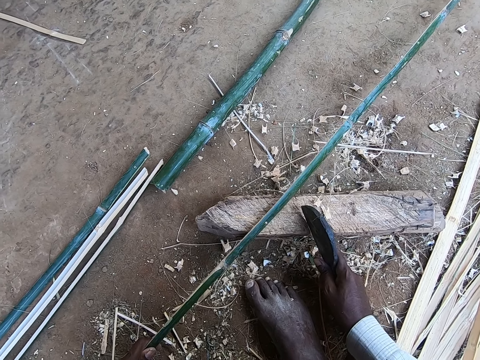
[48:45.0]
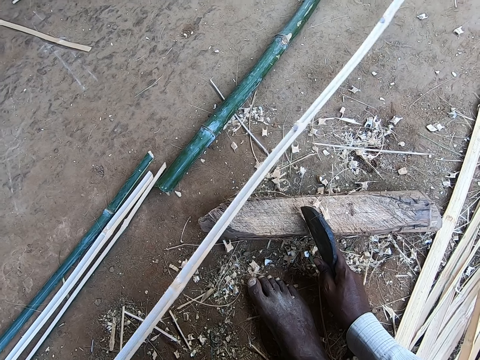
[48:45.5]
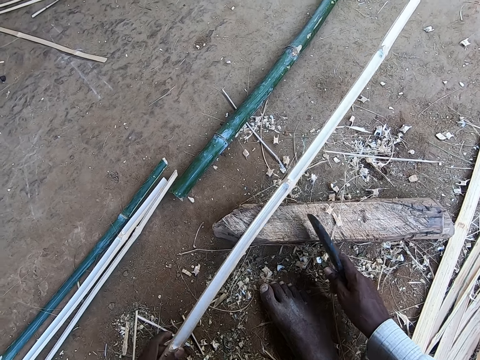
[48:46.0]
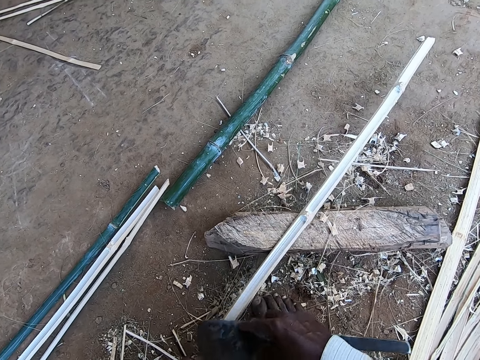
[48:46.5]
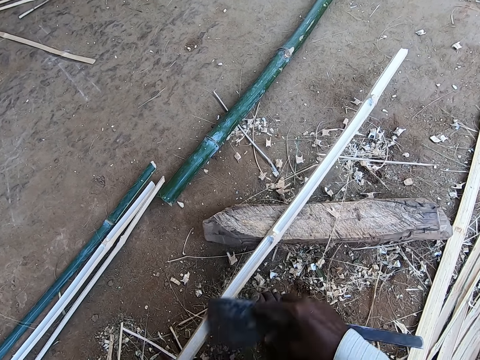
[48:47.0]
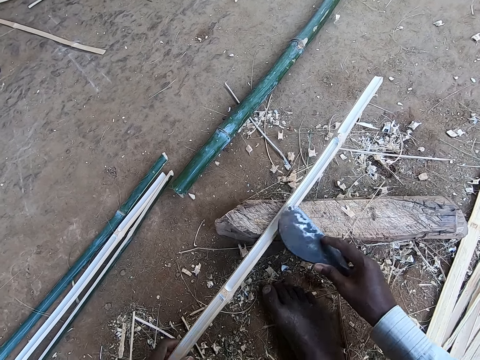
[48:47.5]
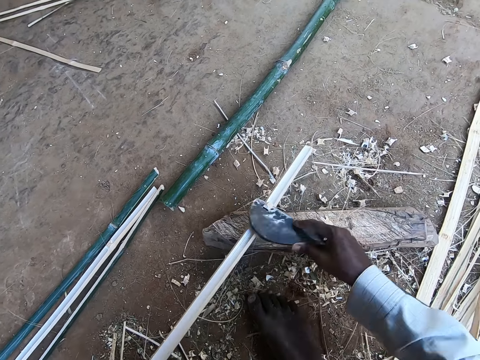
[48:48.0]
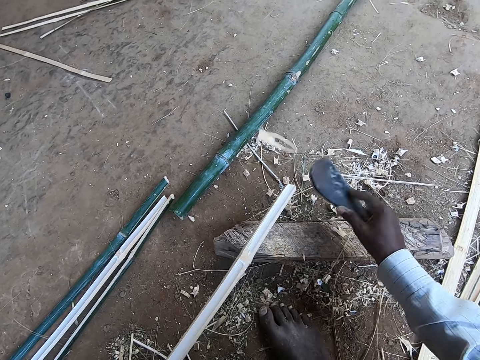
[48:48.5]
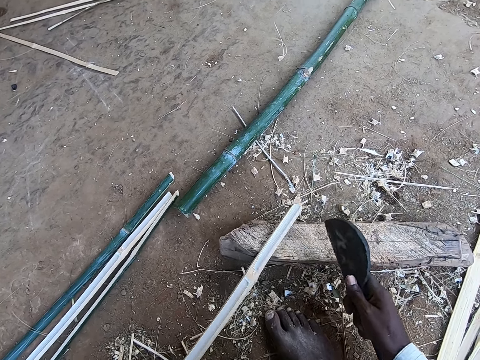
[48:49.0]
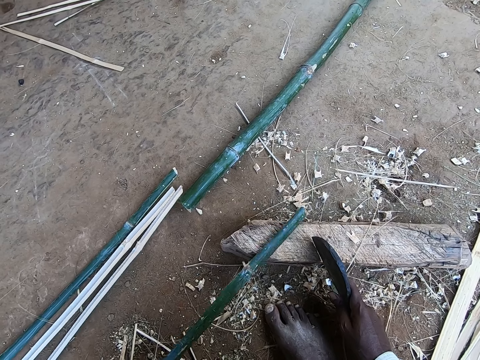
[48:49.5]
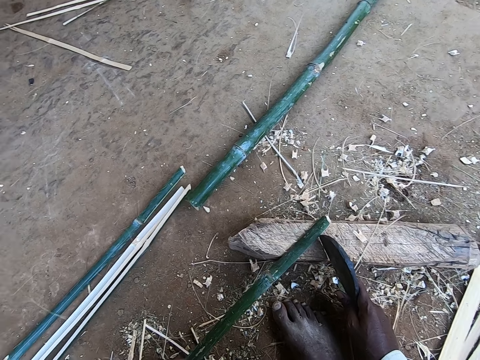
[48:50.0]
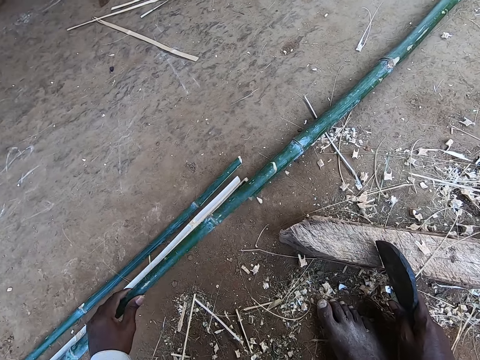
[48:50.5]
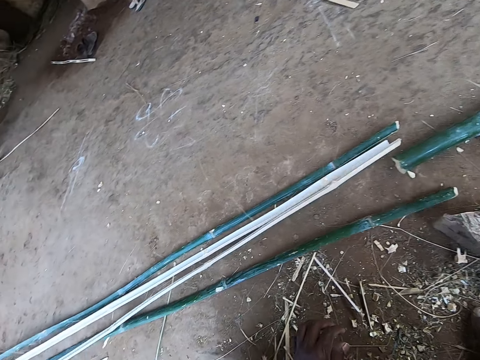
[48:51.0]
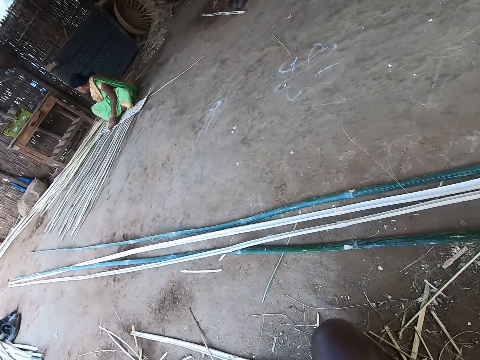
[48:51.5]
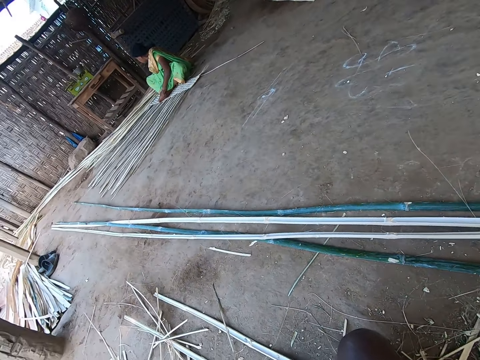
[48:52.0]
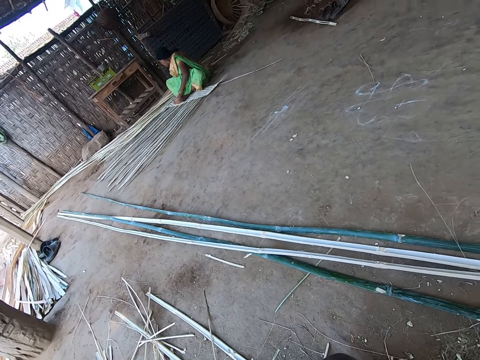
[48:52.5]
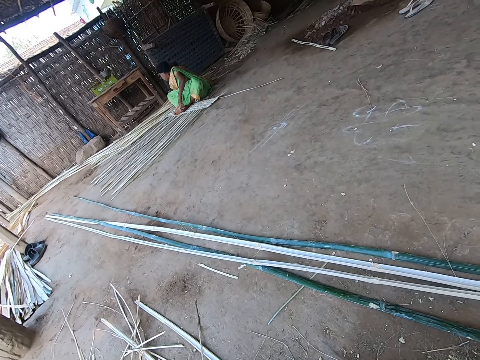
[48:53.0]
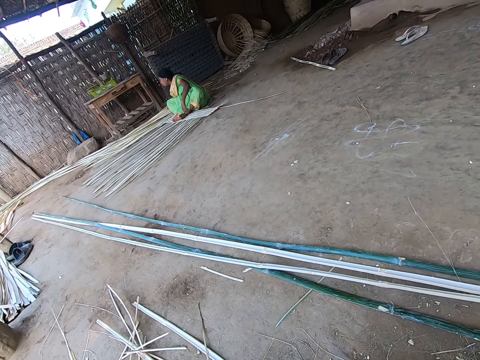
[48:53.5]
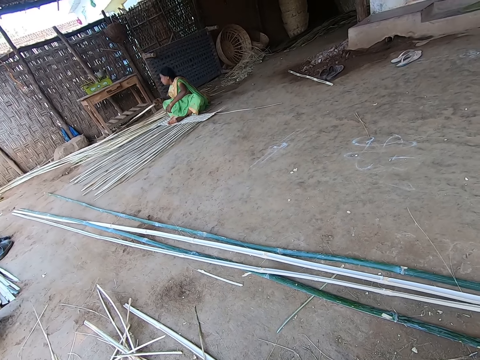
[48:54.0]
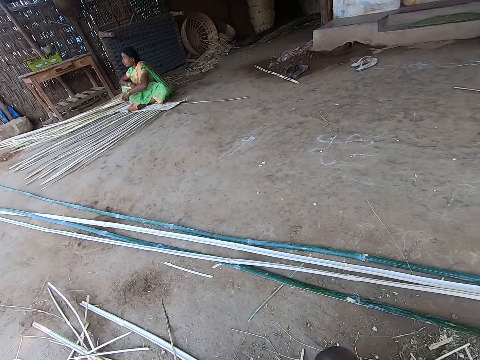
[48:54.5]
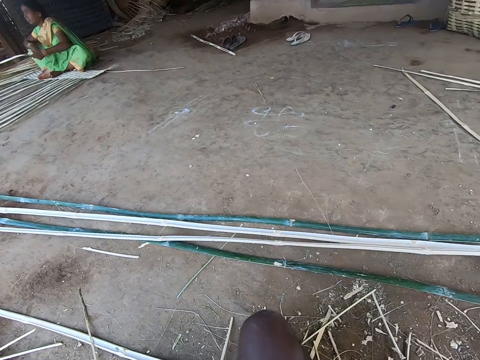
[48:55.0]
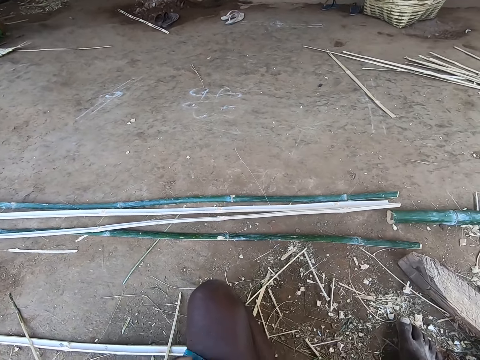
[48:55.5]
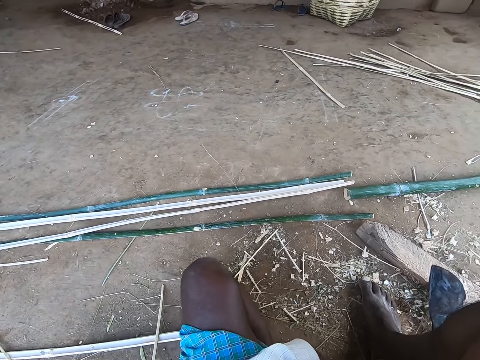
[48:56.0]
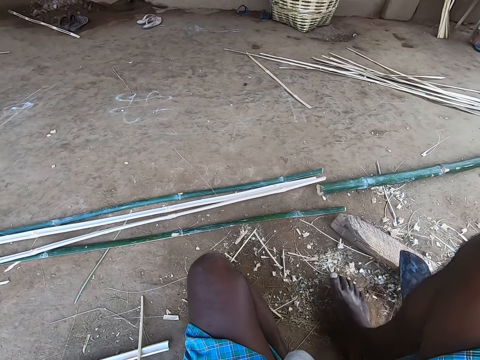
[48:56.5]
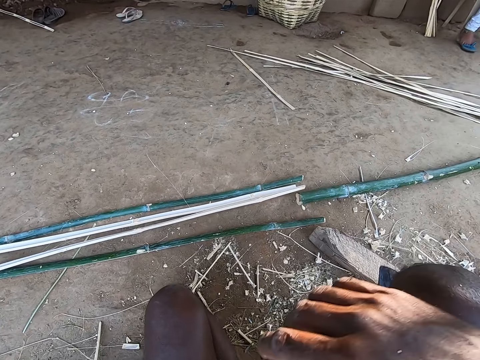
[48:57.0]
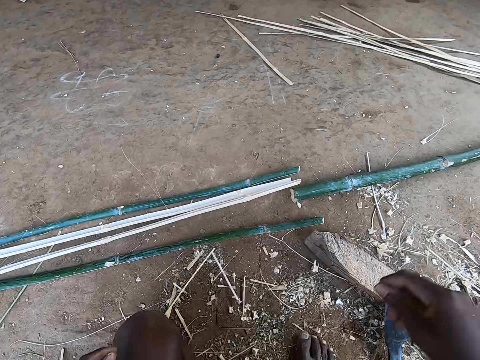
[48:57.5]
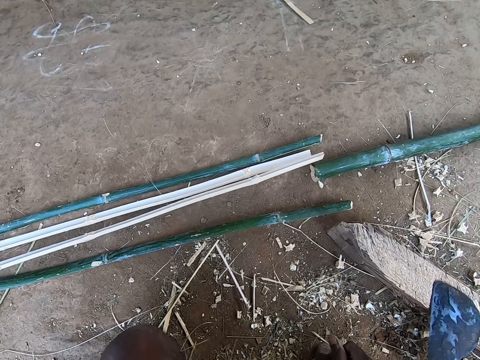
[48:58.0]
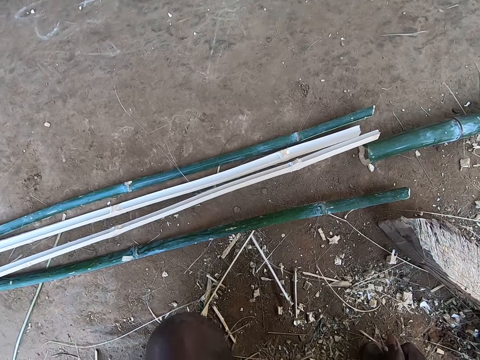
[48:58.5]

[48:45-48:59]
The camera wearer places the kukri on the stick with his right hand. He moves the bamboo with his left hand. He scrapes the bamboo stick with the kukri in his right hand. He places the kukri on the stick with his right hand. He drops the bamboo stick on the ground with his left hand and looks around. The woman picks a bamboo stick with her right hand. She holds the bamboo sticks with both hands. The camera wearer lifts his left hand. He lifts his right hand.

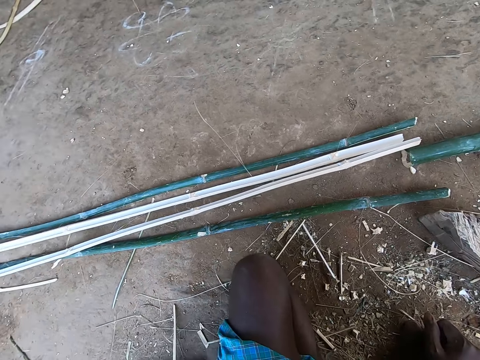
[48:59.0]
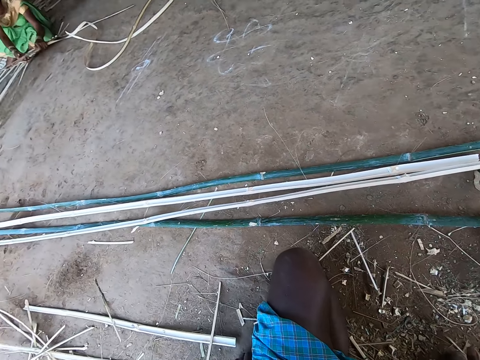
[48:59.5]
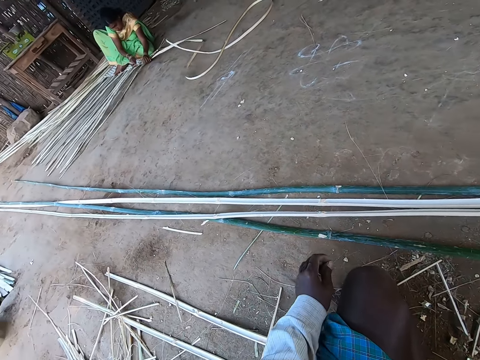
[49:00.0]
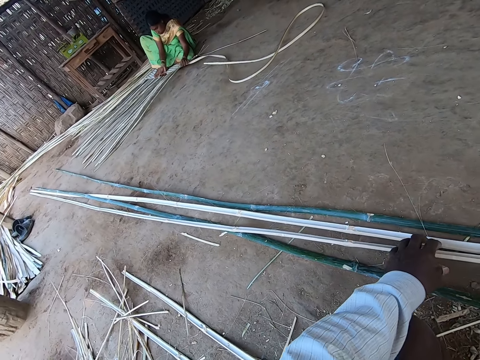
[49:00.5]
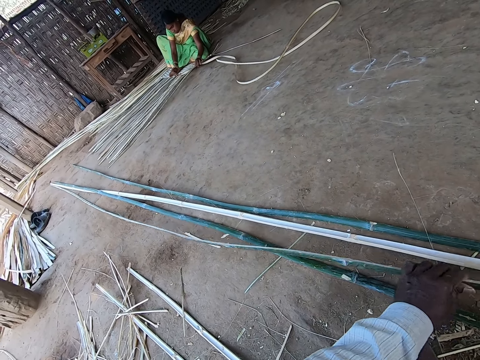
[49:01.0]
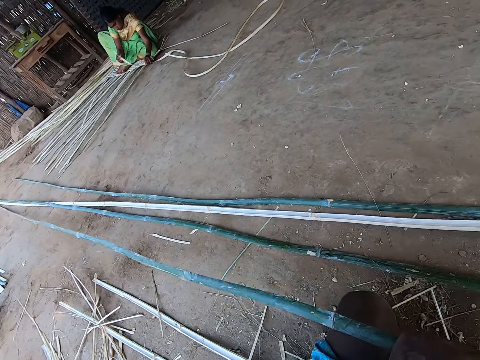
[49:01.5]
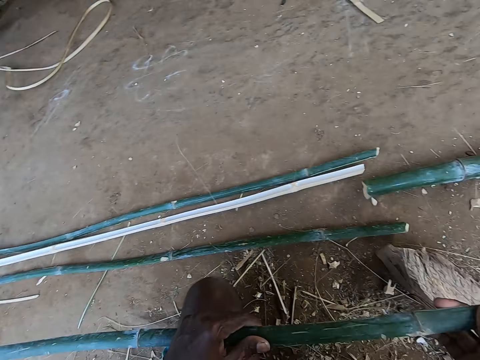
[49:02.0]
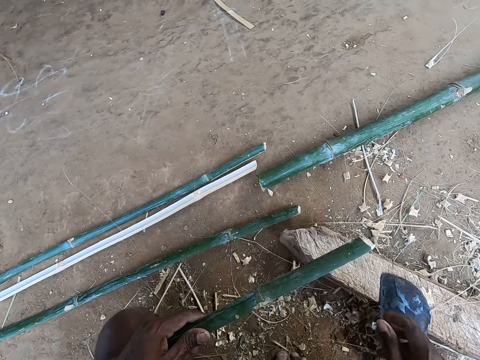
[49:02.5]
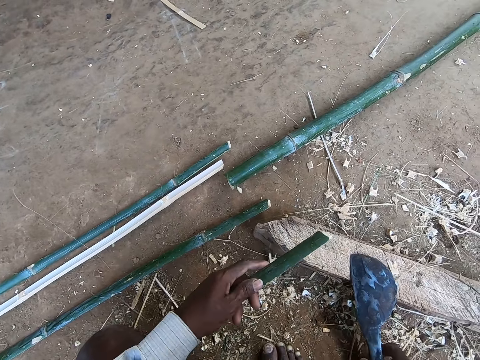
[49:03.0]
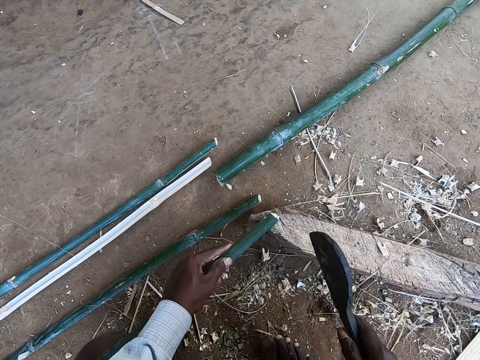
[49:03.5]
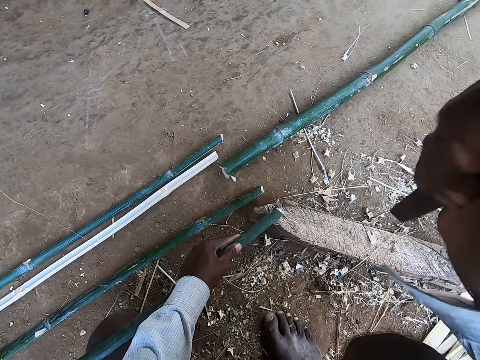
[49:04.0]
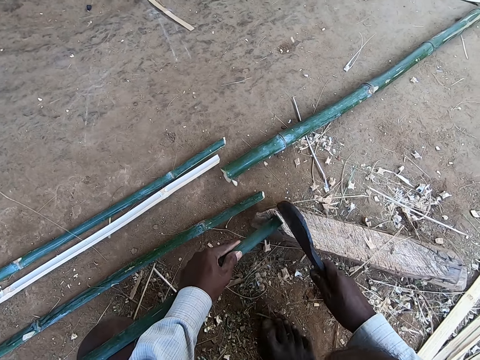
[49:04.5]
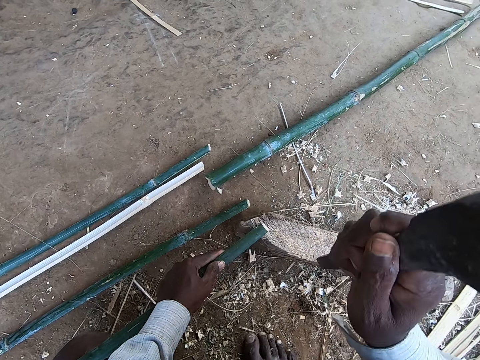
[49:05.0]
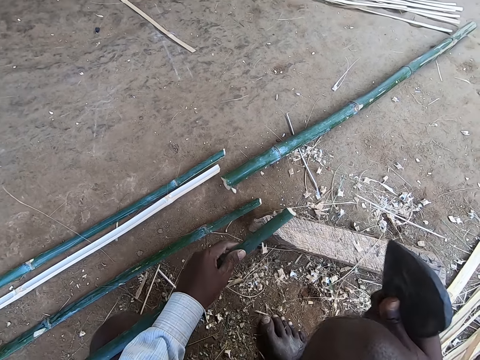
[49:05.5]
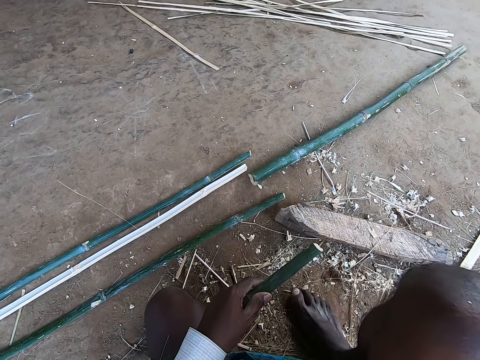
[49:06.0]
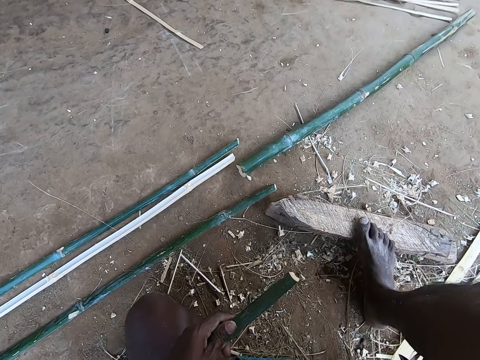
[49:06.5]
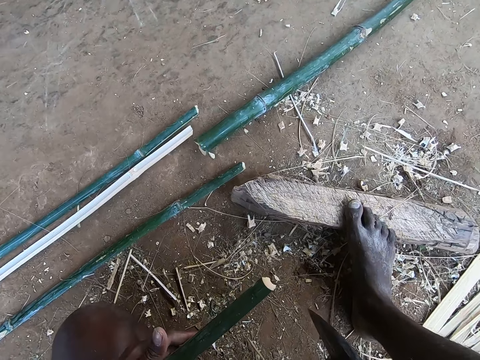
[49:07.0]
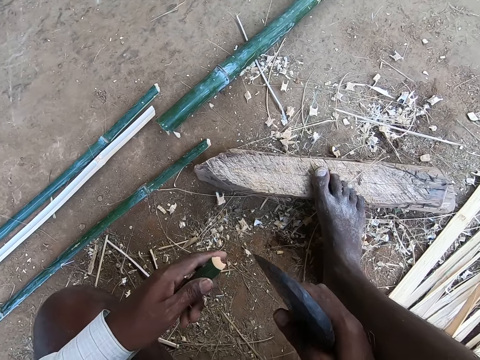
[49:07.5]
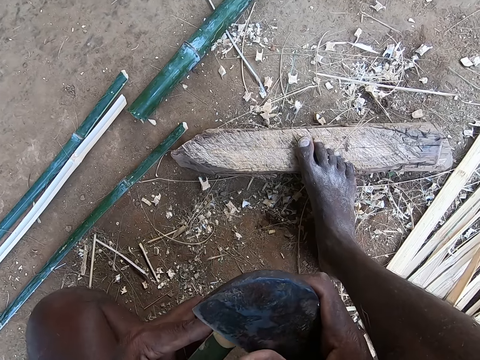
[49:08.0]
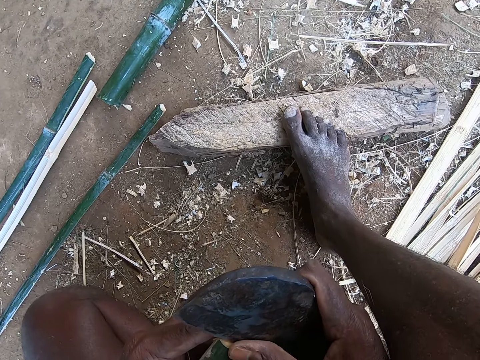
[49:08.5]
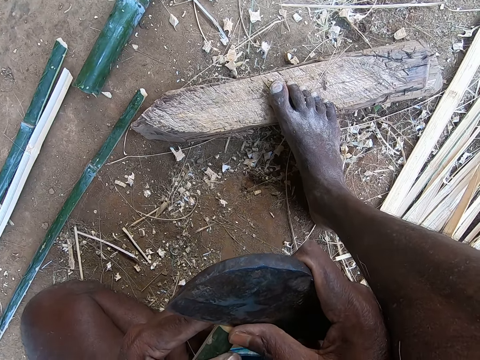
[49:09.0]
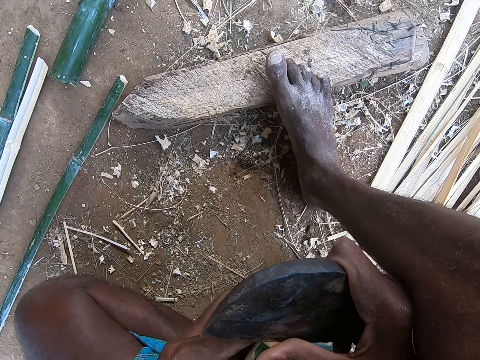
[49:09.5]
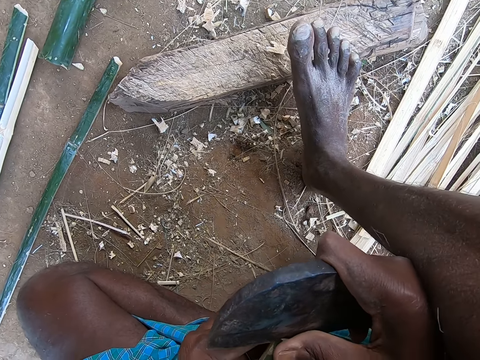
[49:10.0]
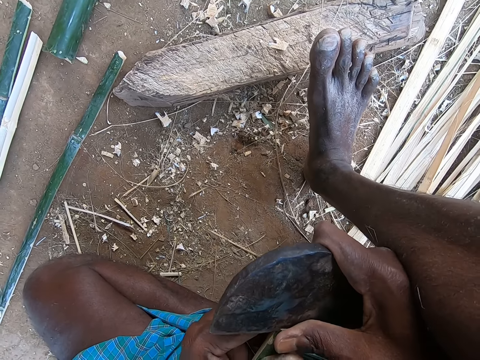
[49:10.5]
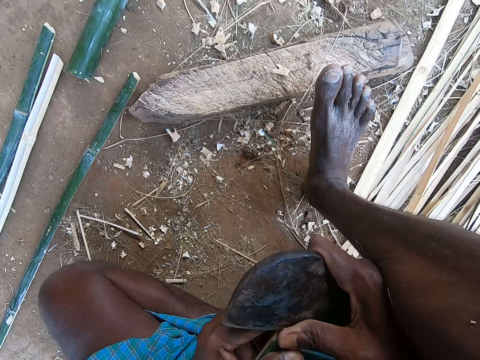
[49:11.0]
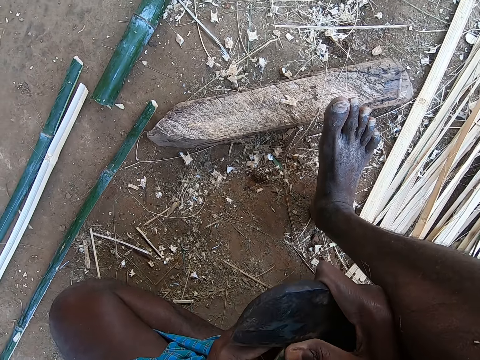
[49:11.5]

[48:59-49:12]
The camera wearer looks around. The woman weaves some bamboo sticks together with both hands. The camera wearer picks the bamboo stick from the ground with his left hand and looks around. He holds the bamboo stick with both hands. He picks the kukri from the stick with his right hand. He cuts the bamboo stick with the kukri in his right hand. He picks the bamboo stick from the stick with his left hand. He steps on the stick with his right foot. He divides the bamboo stick with the kukri in his right hand.
